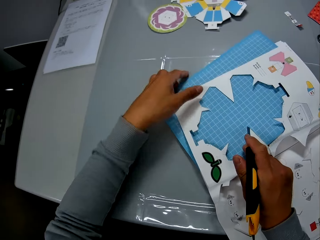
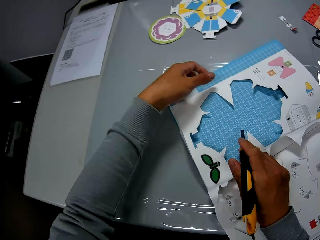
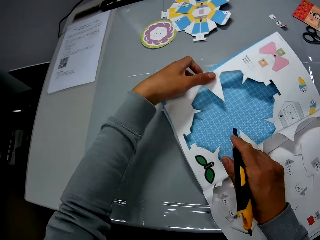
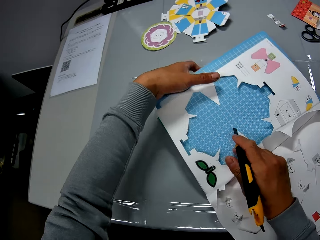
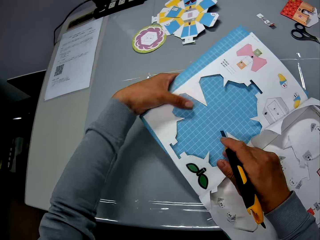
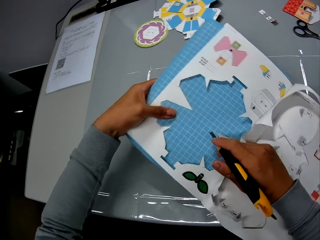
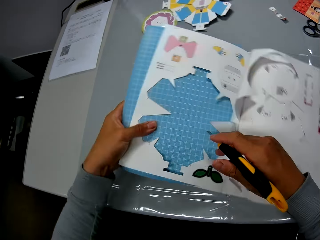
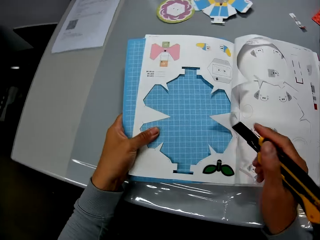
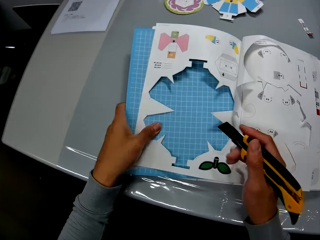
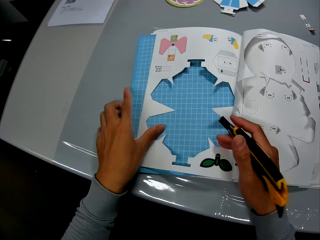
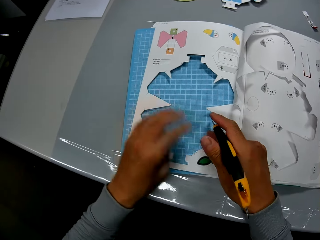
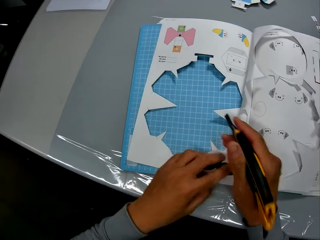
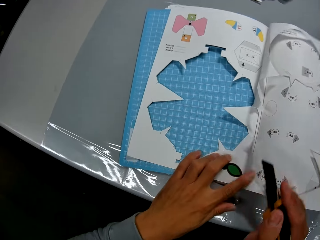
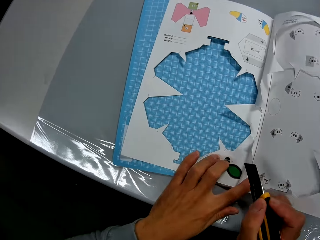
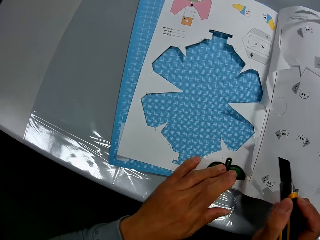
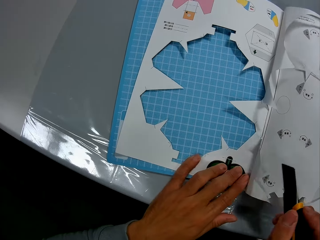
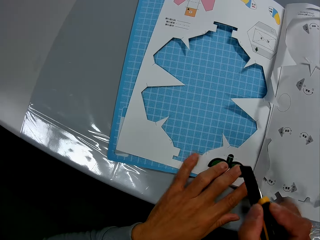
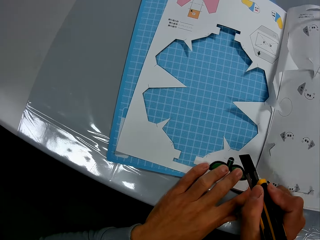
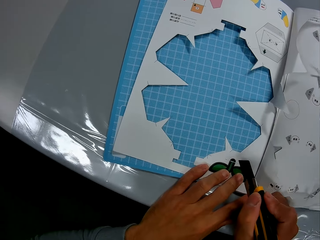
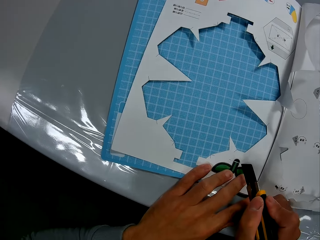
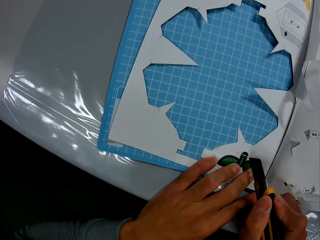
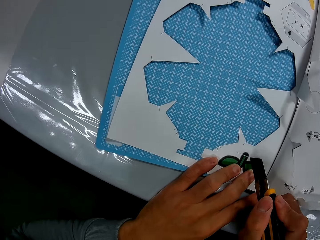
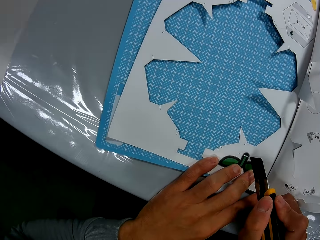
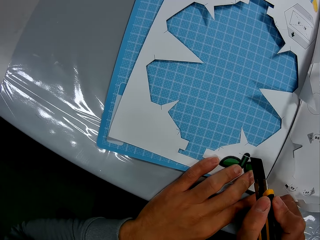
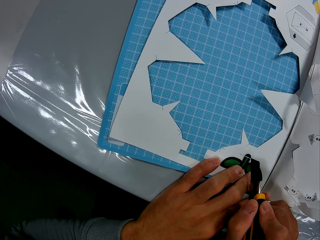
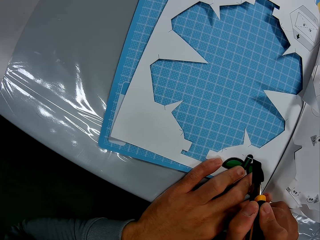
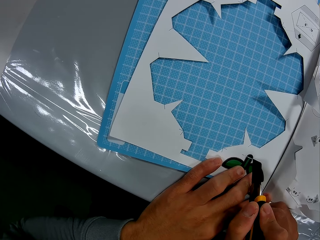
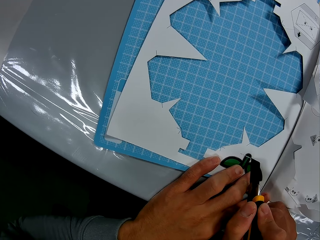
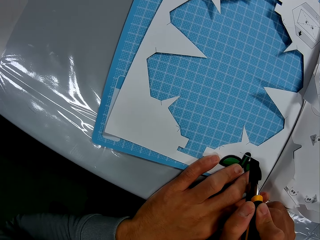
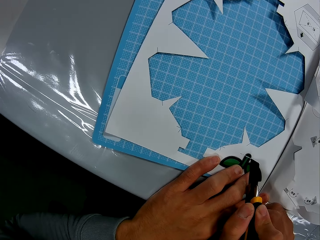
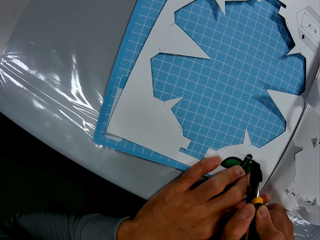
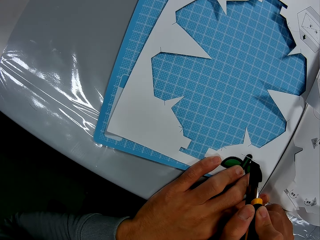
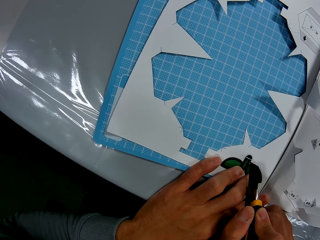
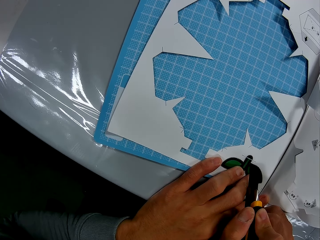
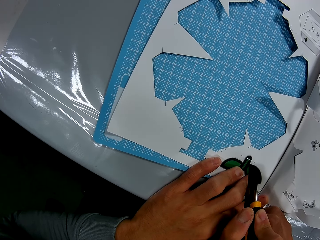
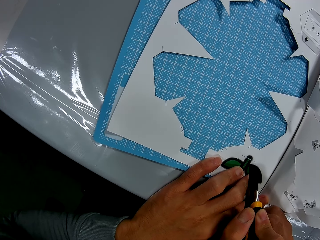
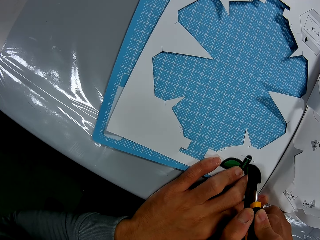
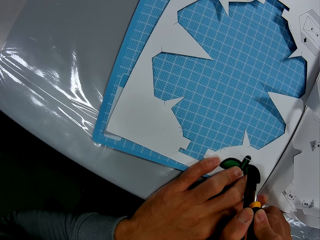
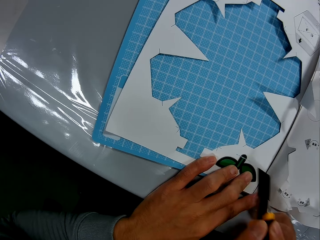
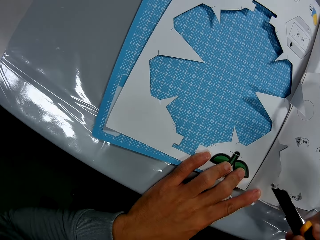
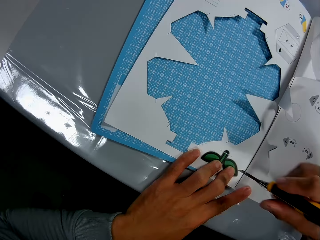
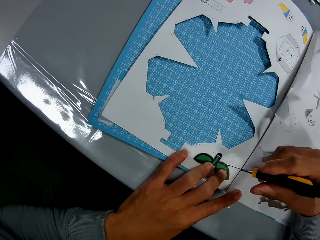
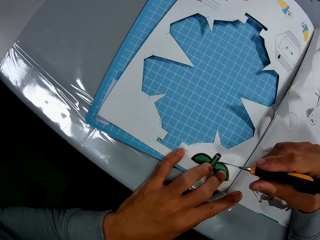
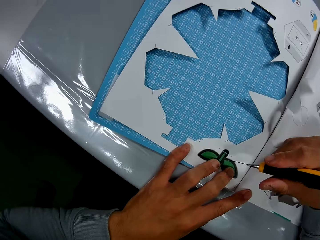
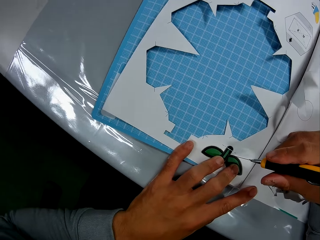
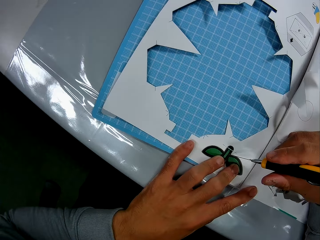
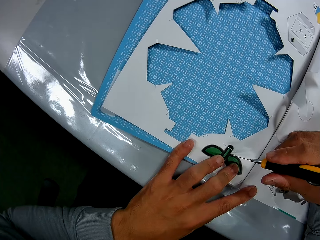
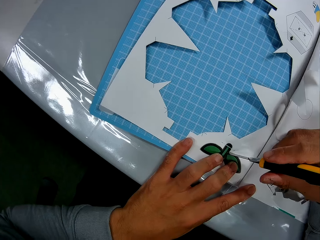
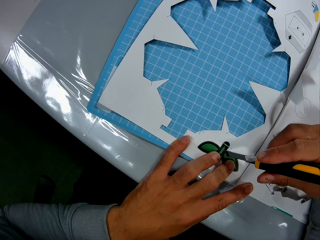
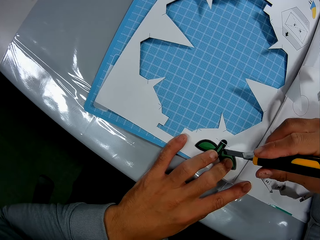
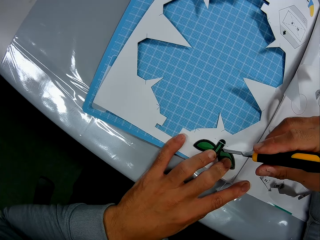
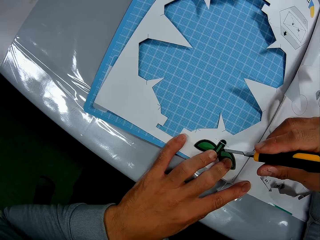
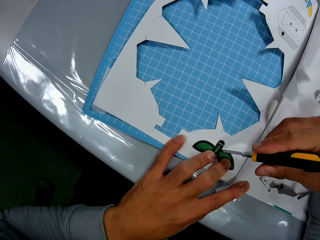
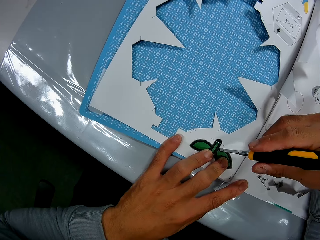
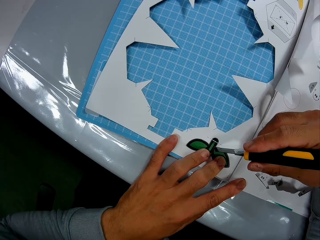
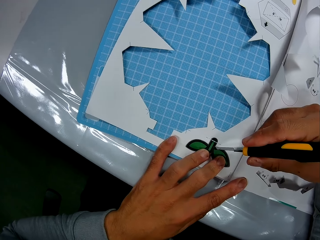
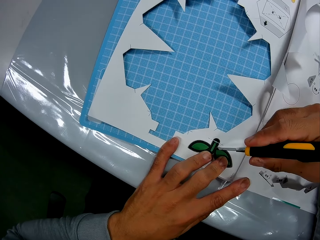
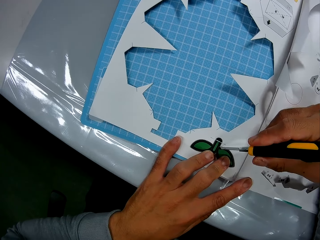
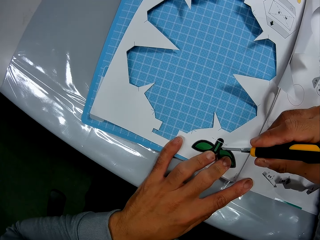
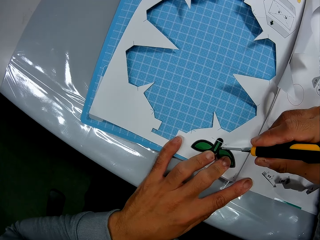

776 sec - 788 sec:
The camera wearer adjusts the book on the table with his hands. He cuts the book on the table, with the cutter in his right hand and his left hand on the book.

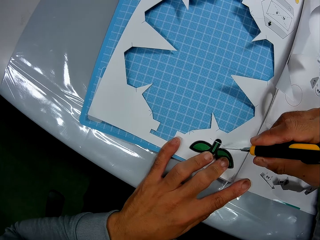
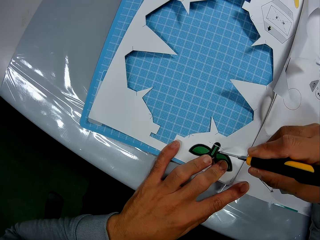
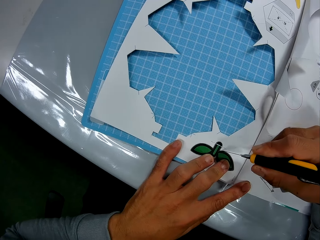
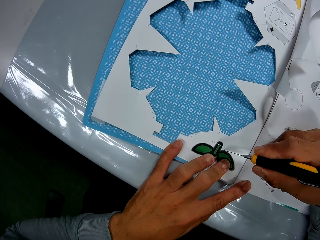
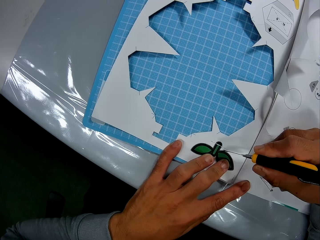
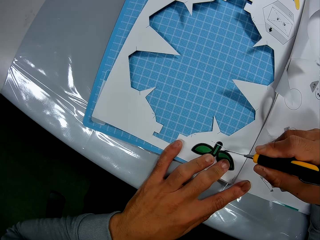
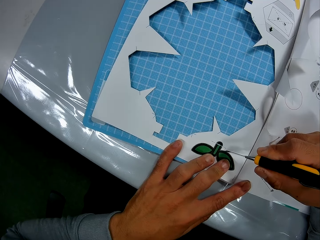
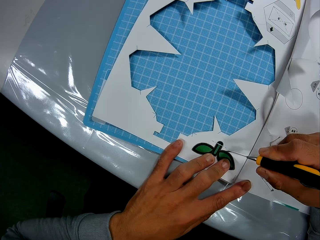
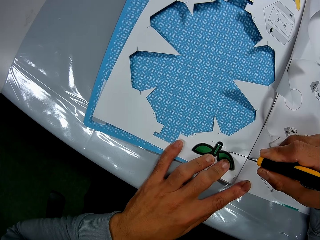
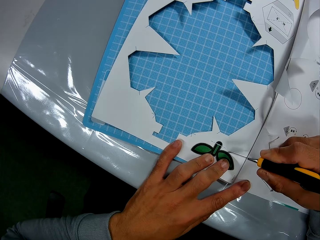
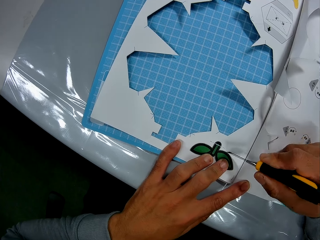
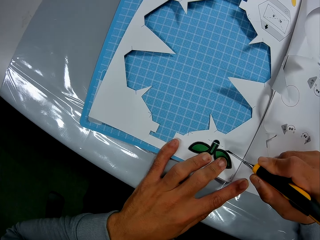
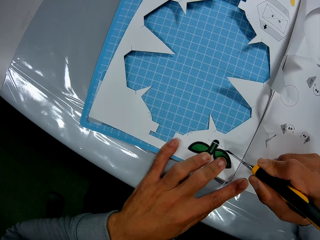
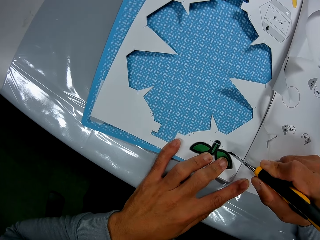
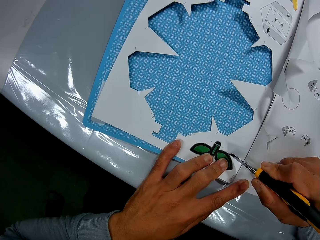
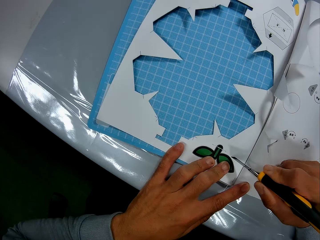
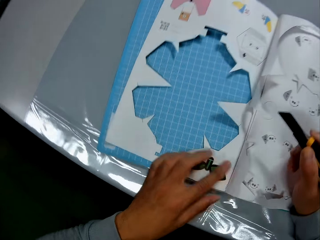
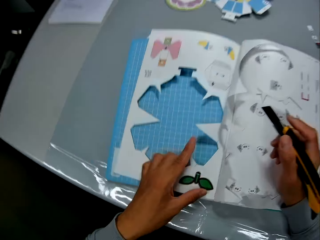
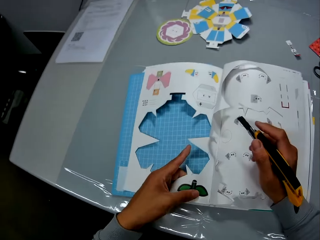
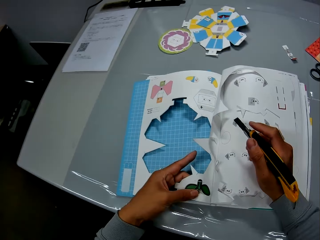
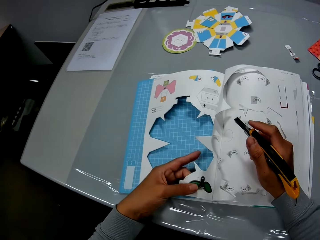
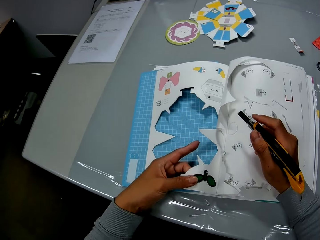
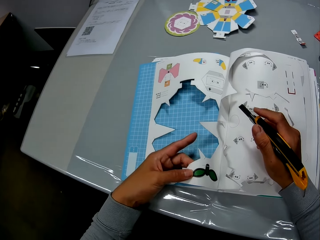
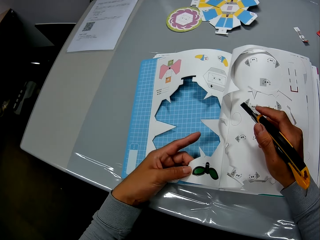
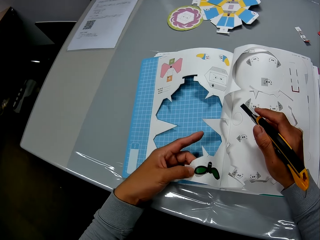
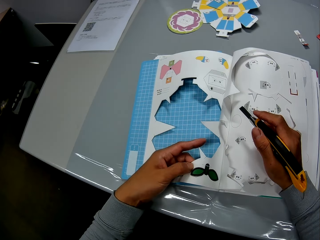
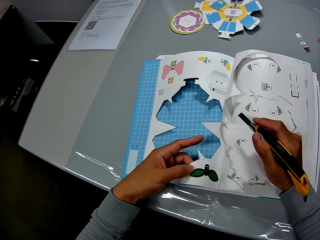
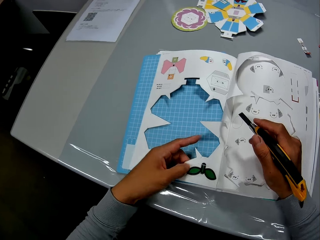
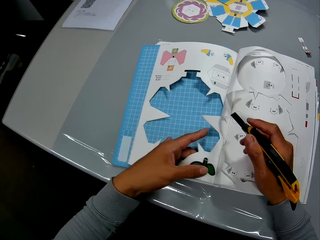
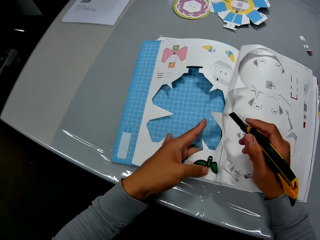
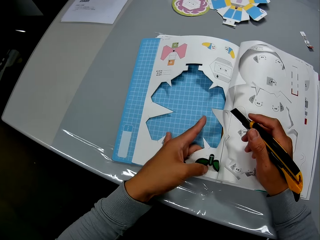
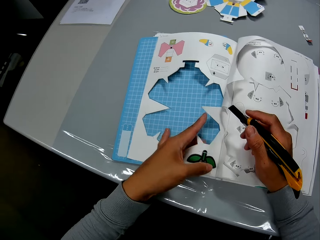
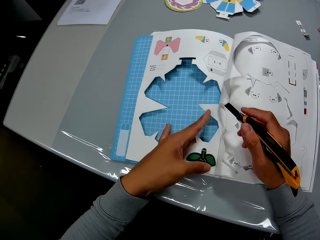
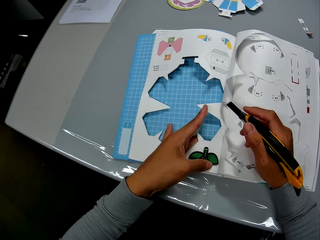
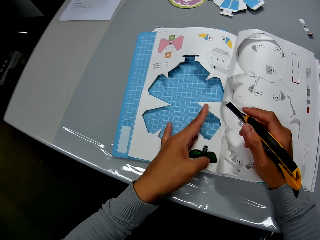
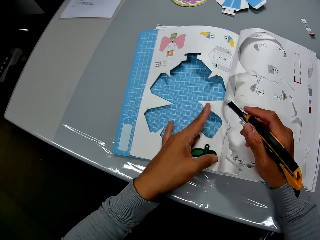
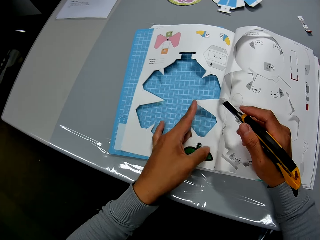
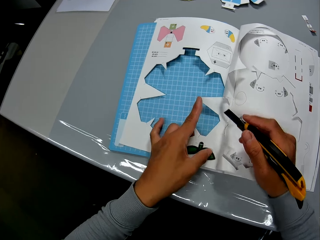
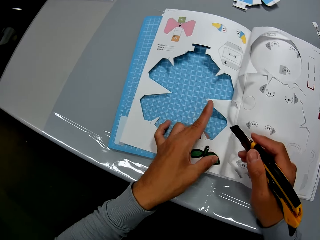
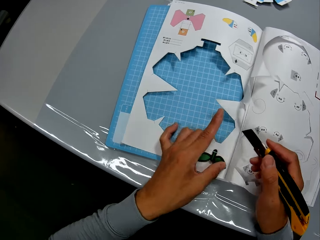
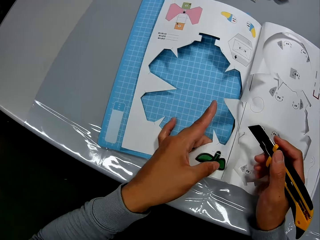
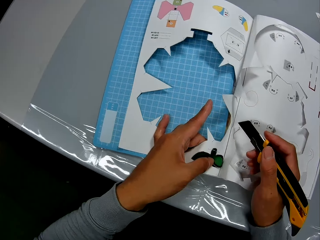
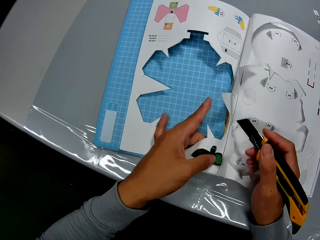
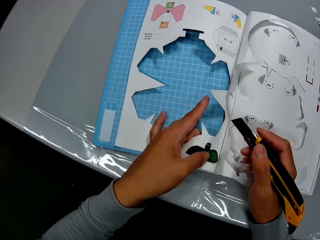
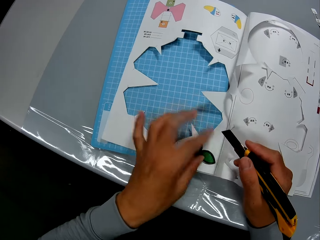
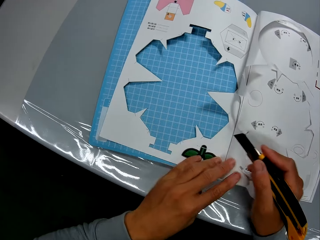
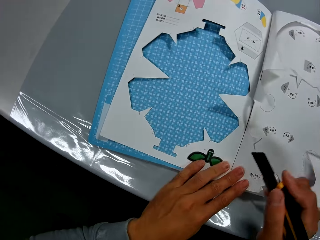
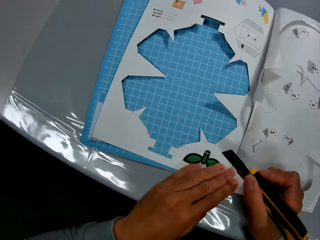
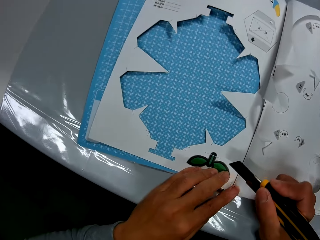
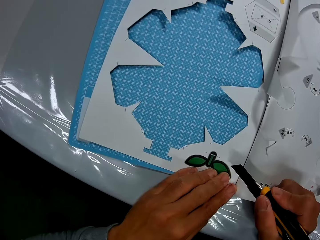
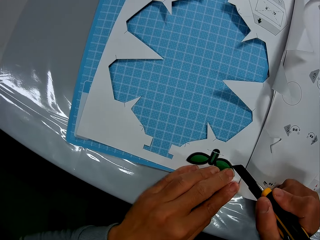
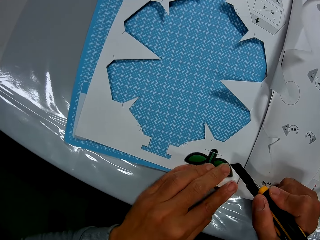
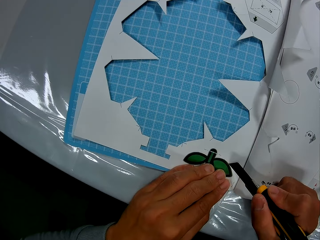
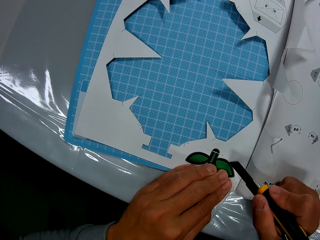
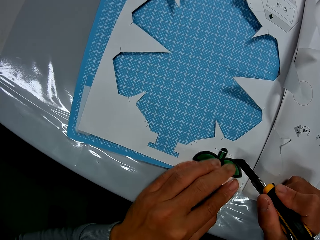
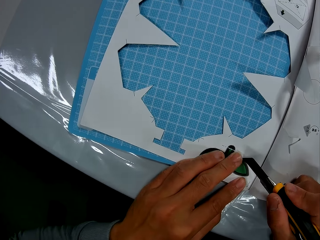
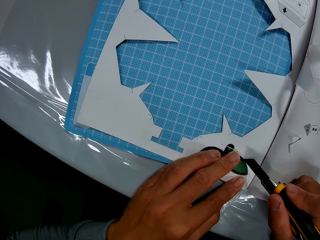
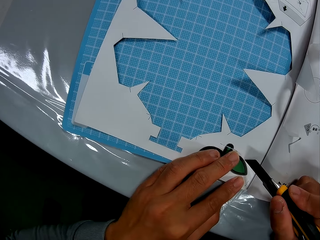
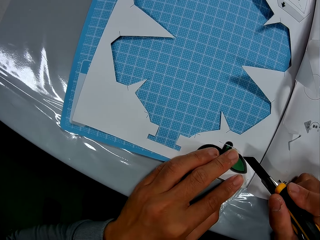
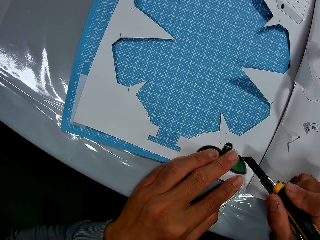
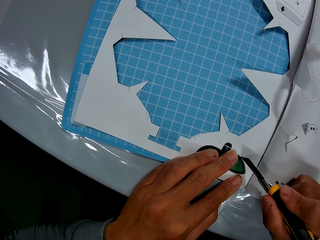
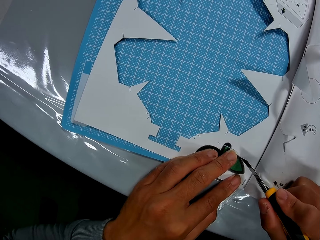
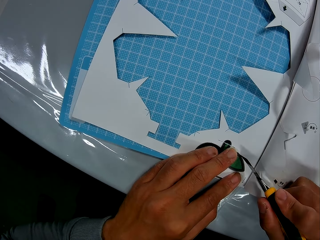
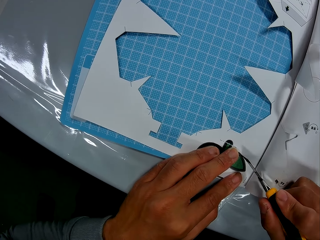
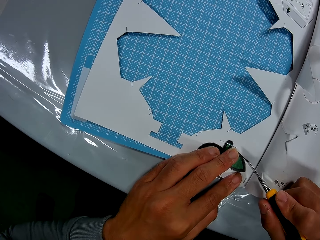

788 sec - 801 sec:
The camera wearer adjusts the book on the table with his hands. He cuts the book on the table, with the cutter in his right hand and his left hand on the book.
